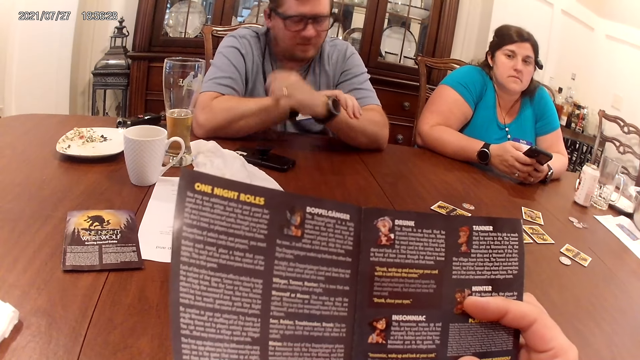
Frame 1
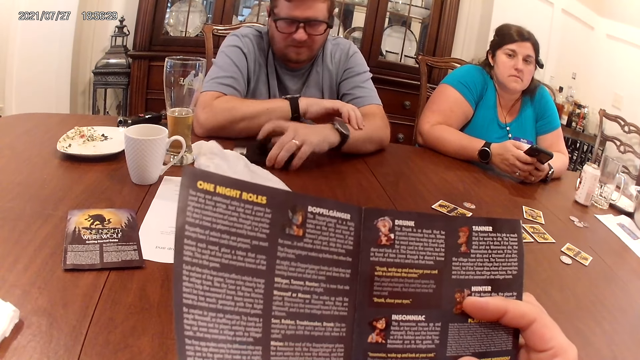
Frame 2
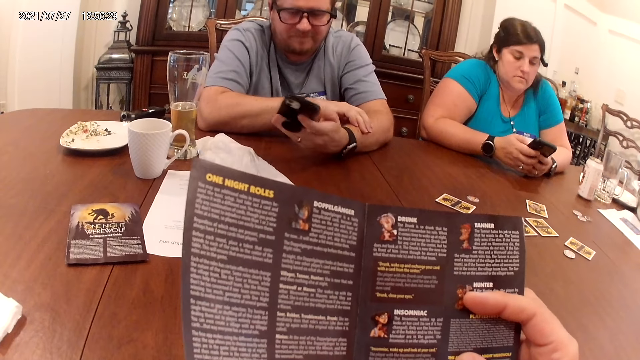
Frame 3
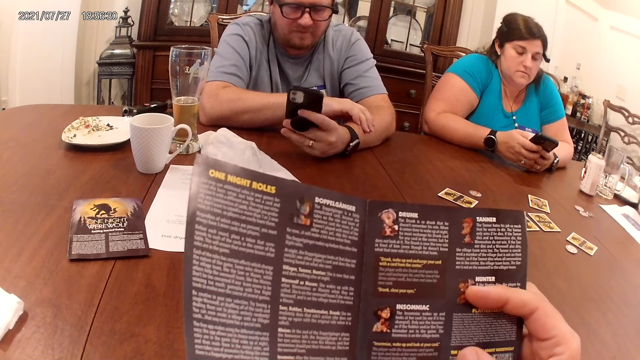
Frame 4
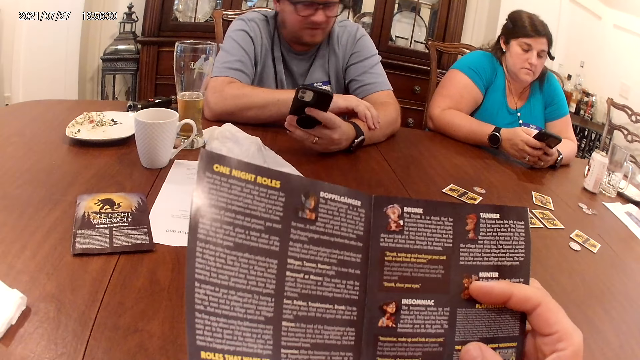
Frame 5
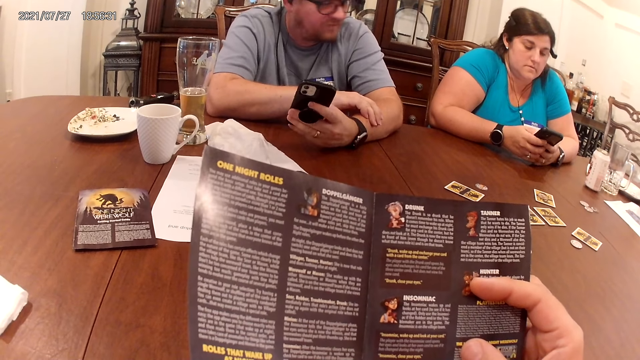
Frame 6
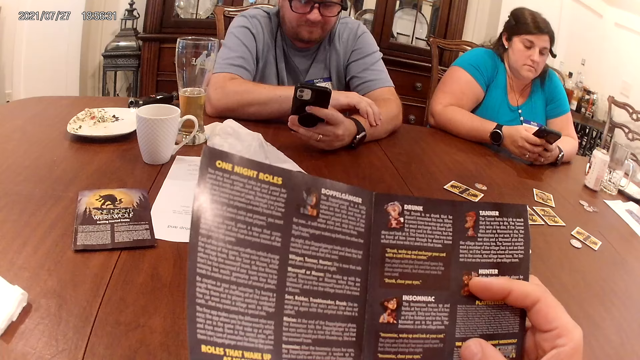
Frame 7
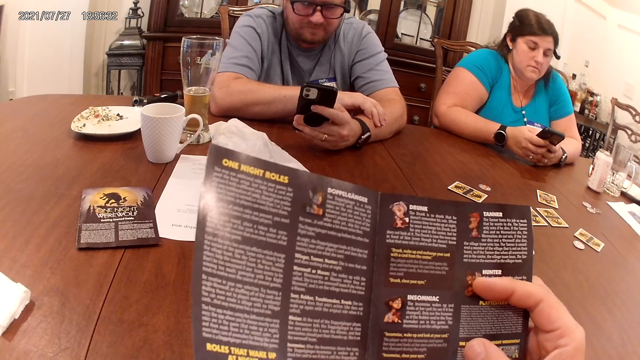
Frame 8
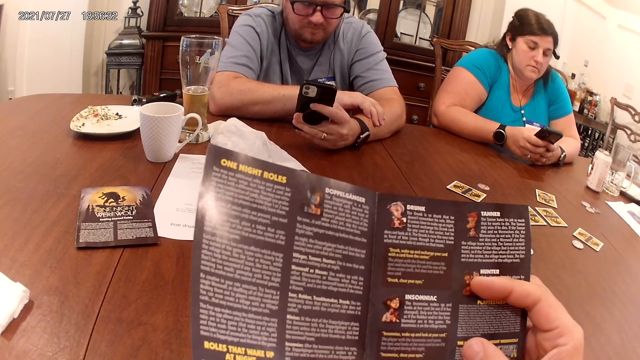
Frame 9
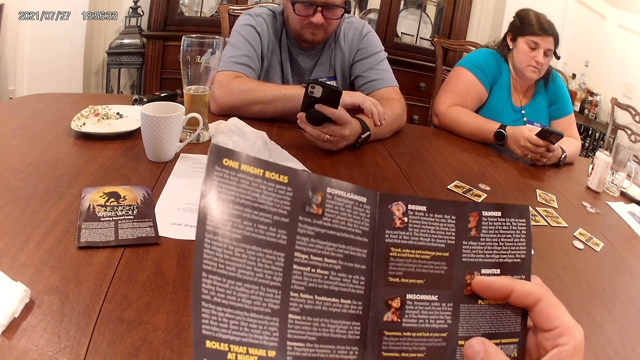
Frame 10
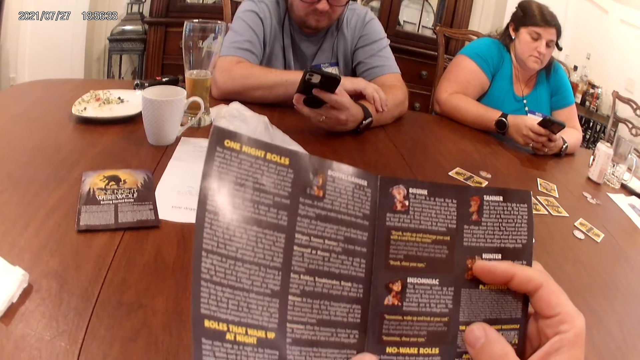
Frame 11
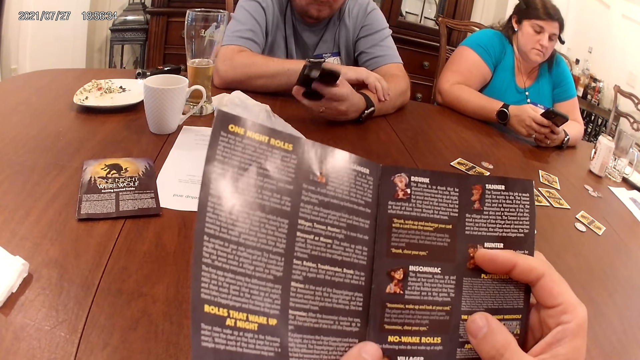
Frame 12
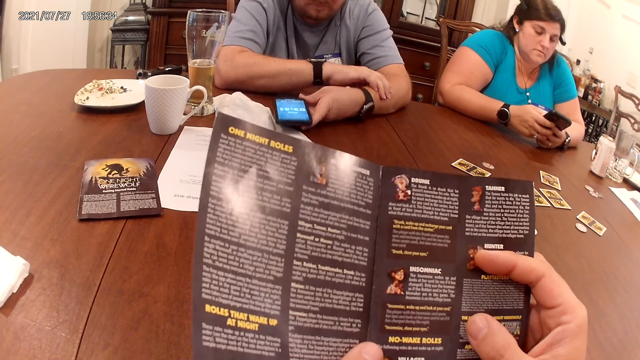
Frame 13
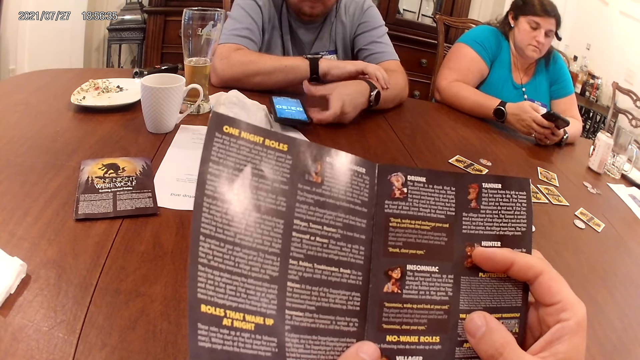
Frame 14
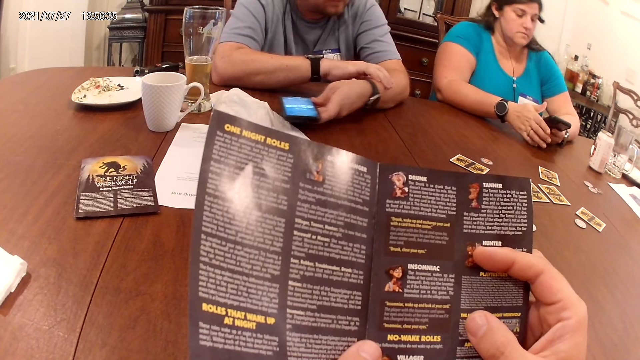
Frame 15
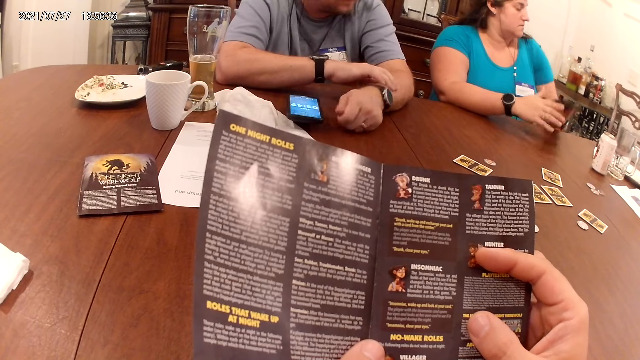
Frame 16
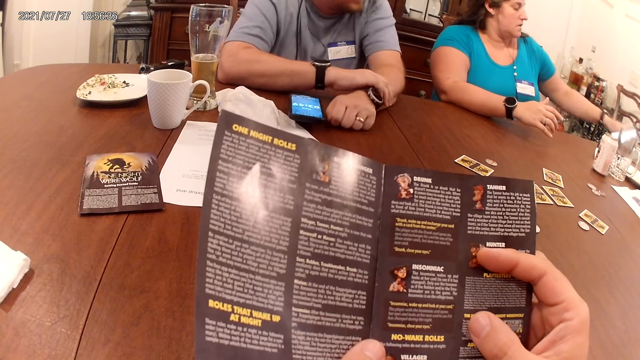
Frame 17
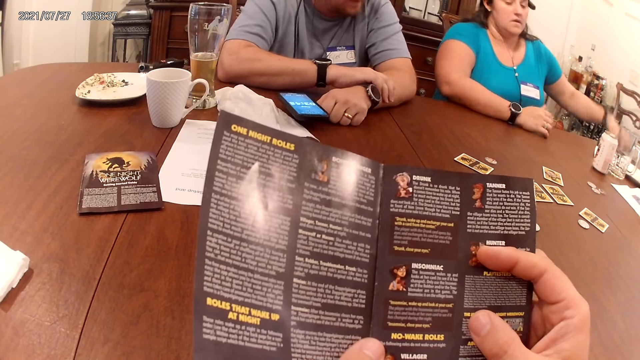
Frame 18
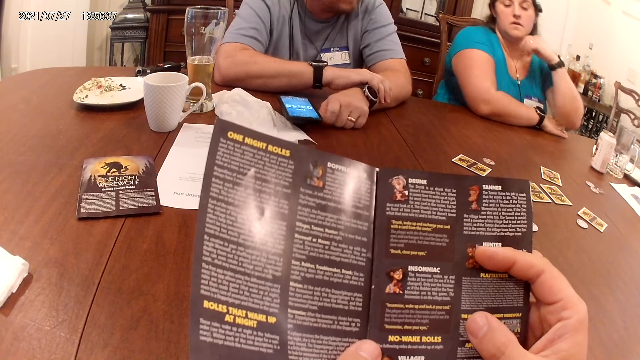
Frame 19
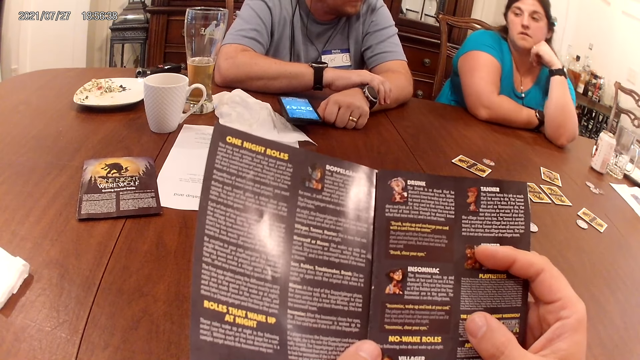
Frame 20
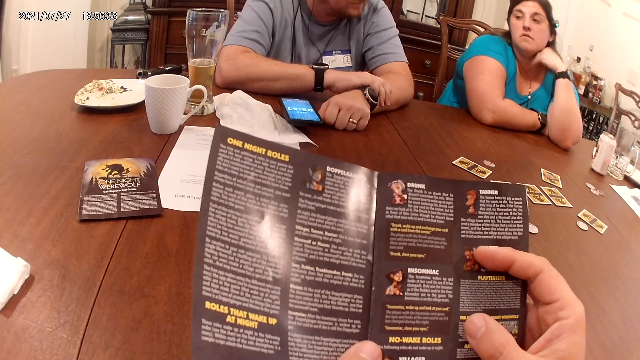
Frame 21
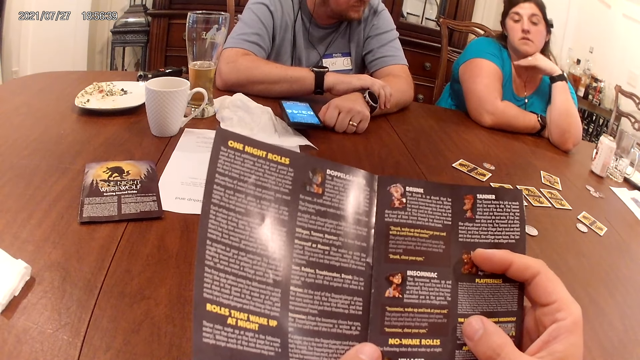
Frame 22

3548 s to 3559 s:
The man picks the phone from the table with his left hand. He operates the phone with his left hand. He converses with the woman. The man drops the phone on the table with his left hand. The woman drops the phone on the table with her left hand.

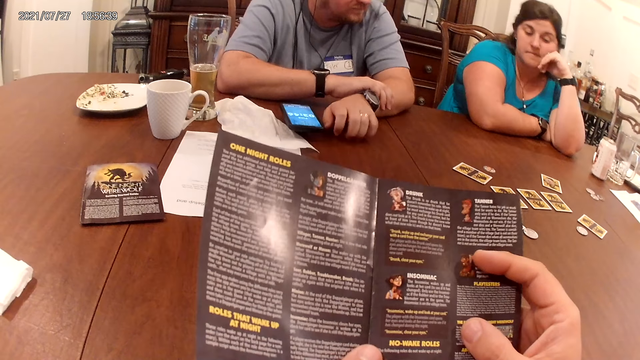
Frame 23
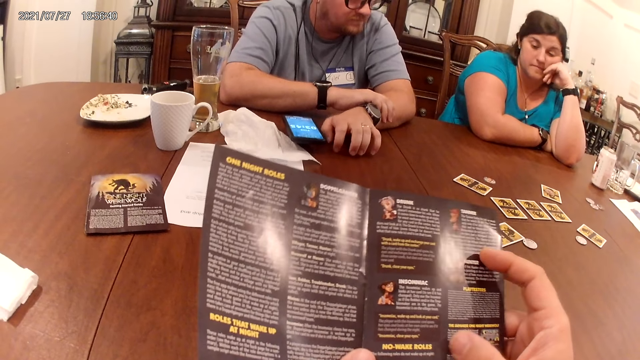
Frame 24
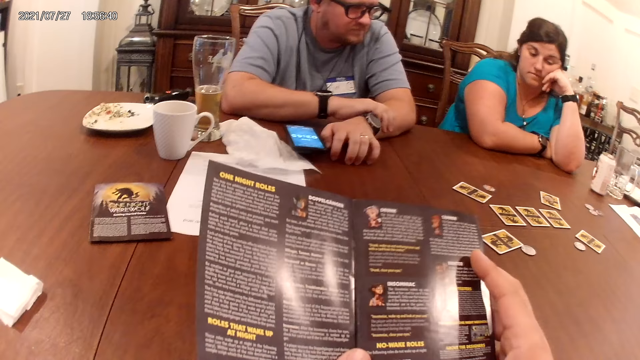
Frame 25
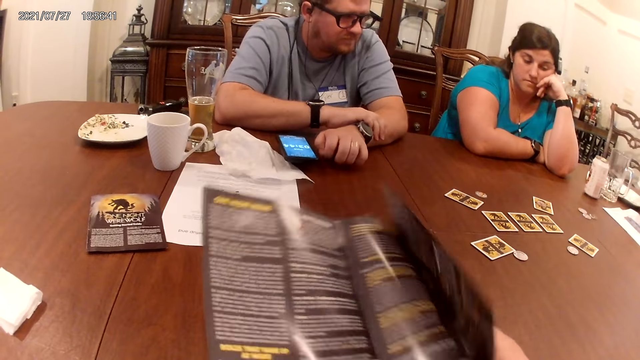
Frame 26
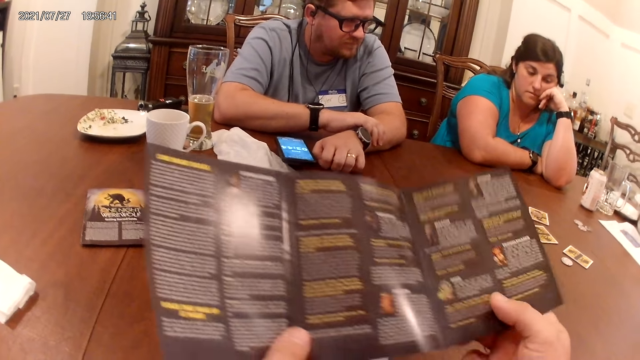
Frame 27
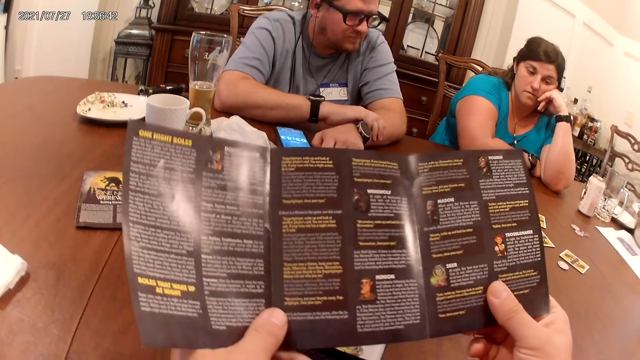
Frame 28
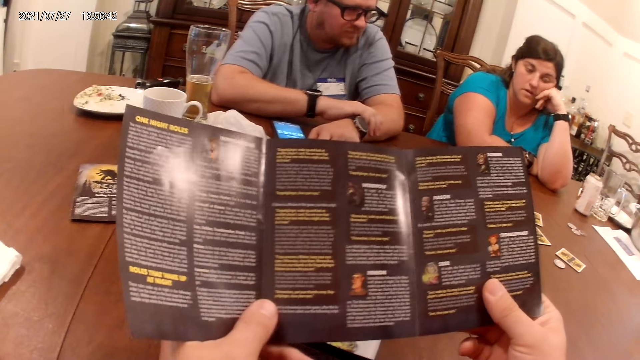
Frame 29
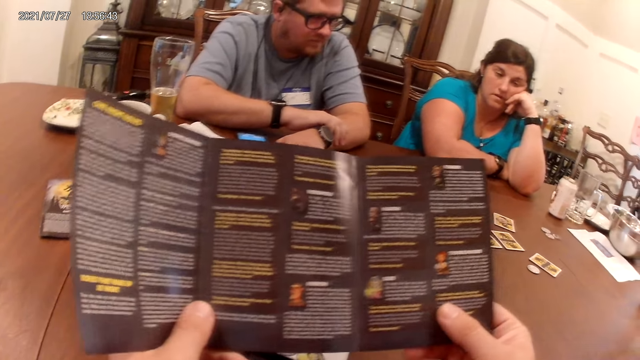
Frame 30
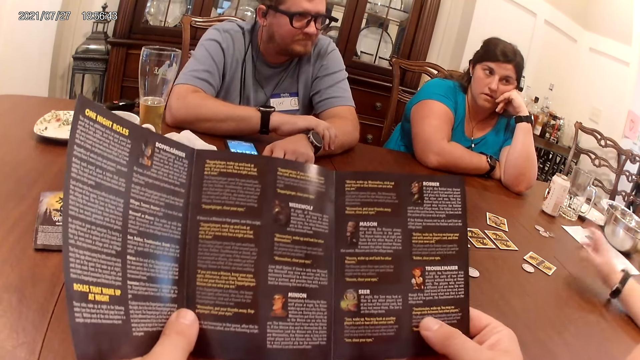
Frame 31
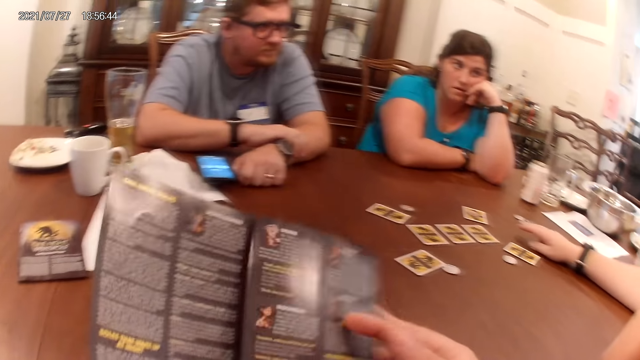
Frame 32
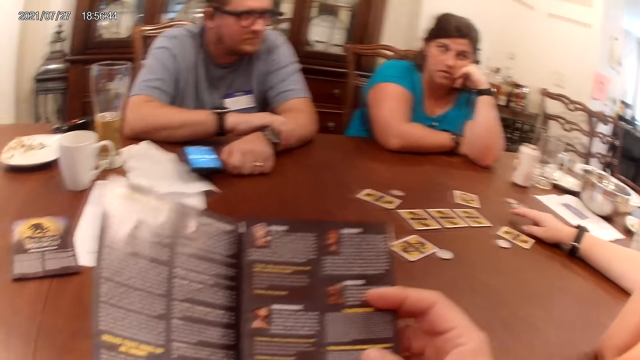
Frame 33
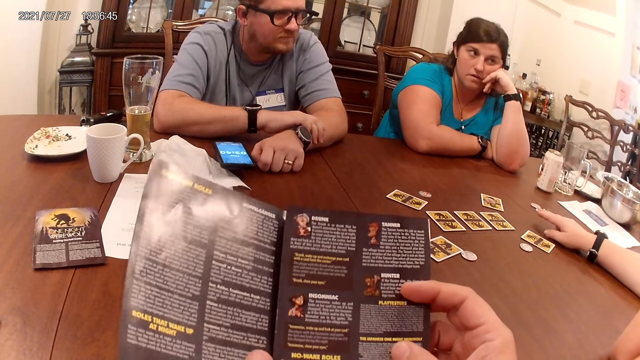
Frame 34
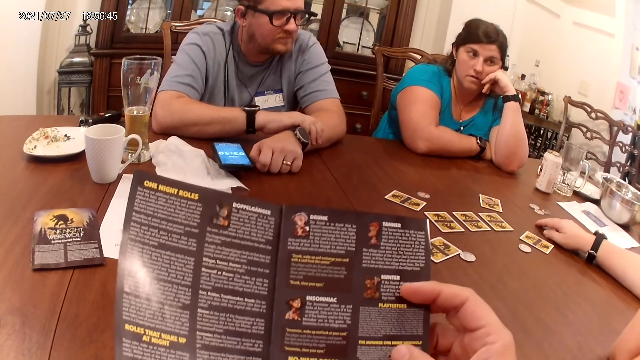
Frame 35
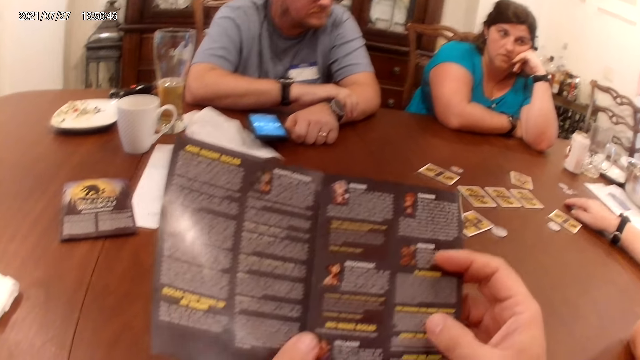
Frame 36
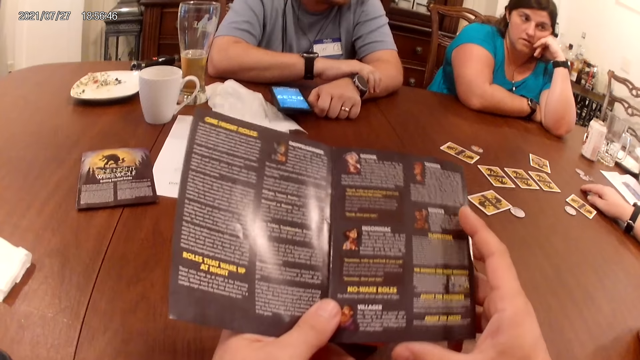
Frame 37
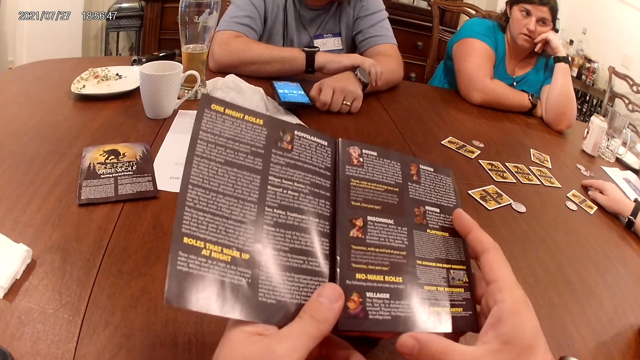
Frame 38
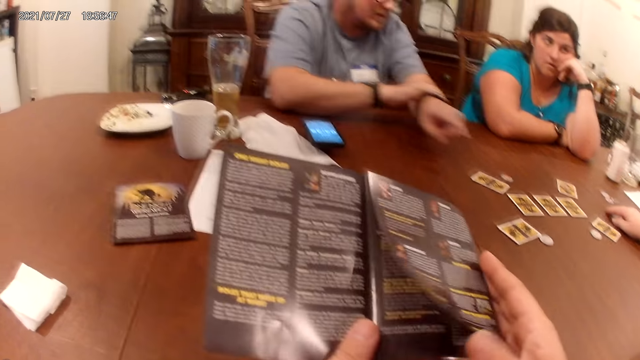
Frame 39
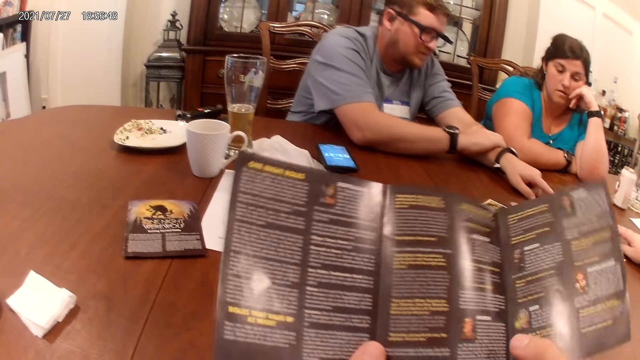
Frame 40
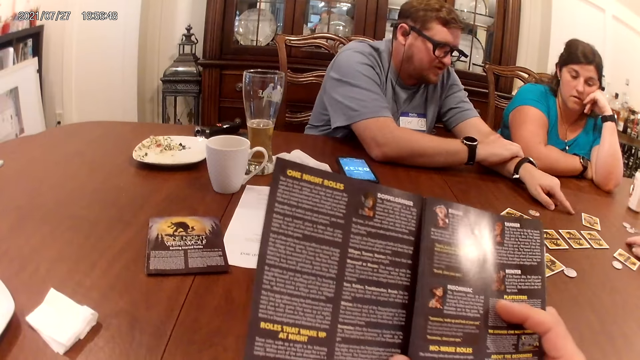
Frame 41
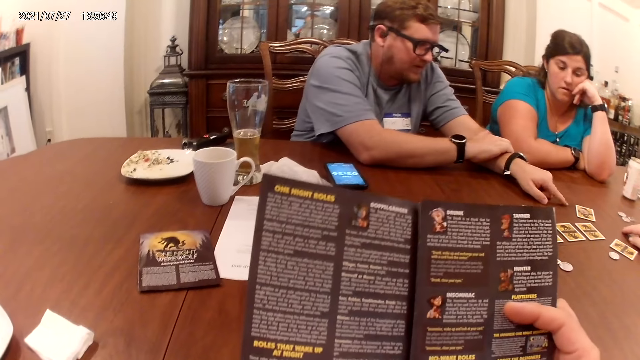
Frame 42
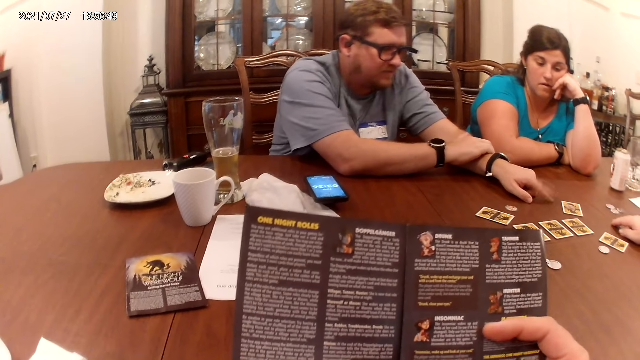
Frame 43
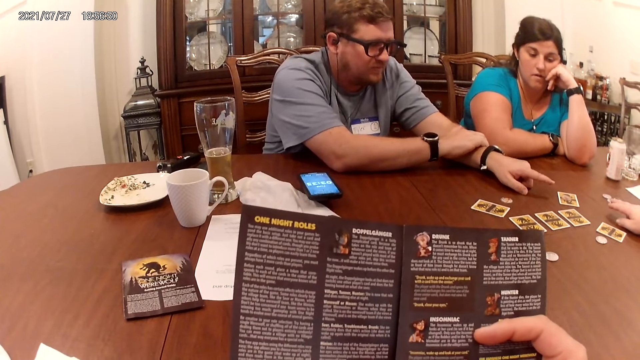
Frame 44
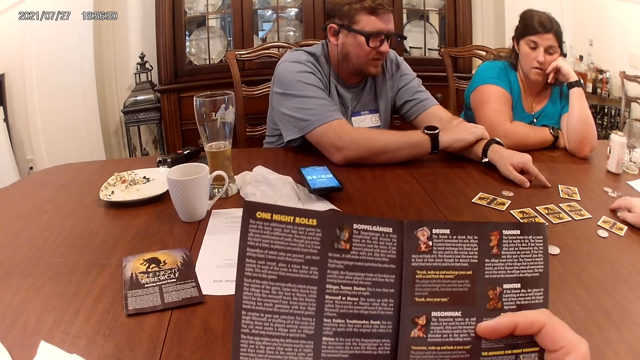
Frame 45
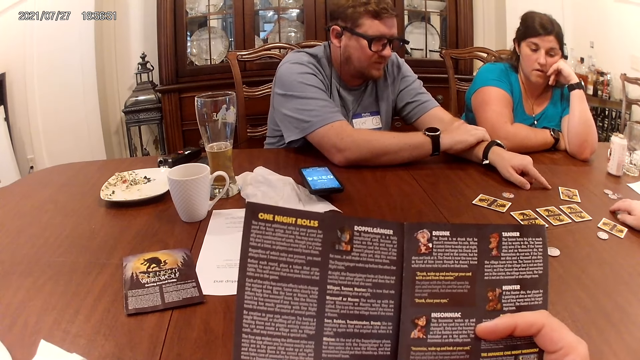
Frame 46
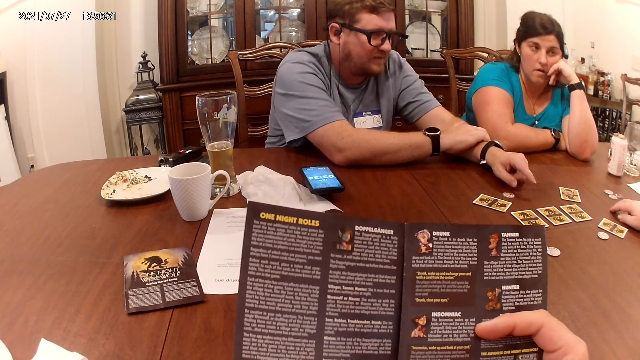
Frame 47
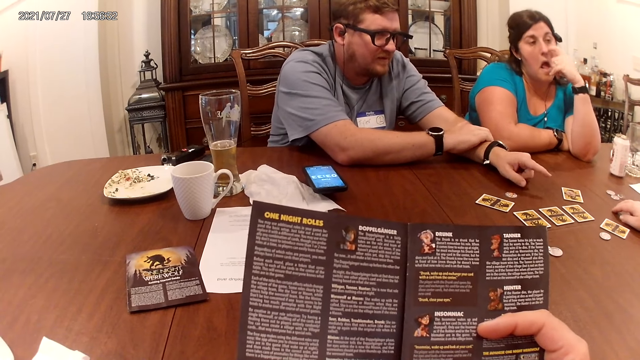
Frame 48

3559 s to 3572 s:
The camera wearer opens the piece of paper in his hand with his right hand. A woman converses with the man. The woman stretches her right hand on the table. The camera wearer closes the piece of paper with his right hand. The man stretches his left hand forward. The camera wearer opens the piece of paper in his hand with his right hand. He closes the piece of paper with his right hand.
